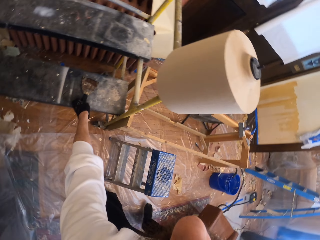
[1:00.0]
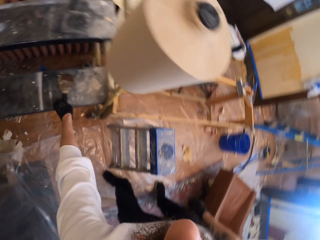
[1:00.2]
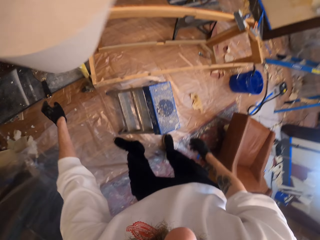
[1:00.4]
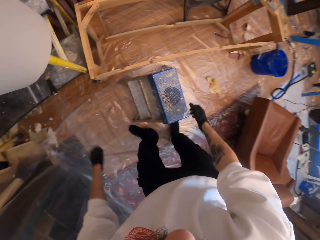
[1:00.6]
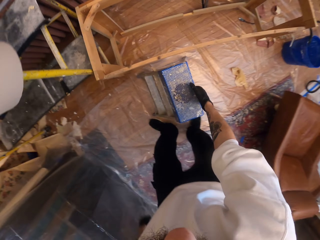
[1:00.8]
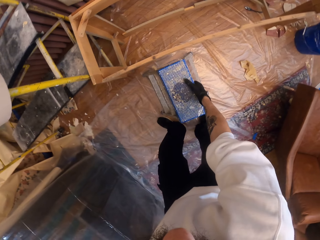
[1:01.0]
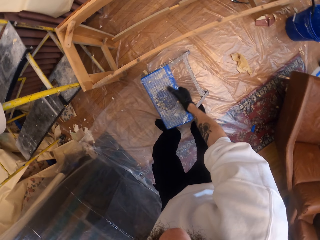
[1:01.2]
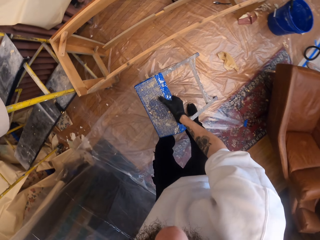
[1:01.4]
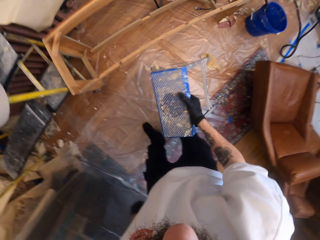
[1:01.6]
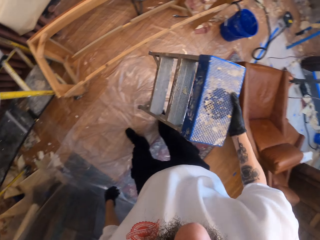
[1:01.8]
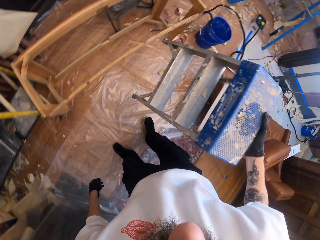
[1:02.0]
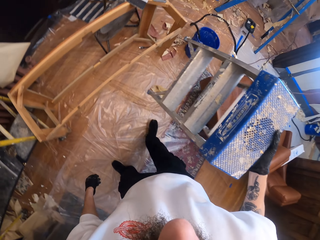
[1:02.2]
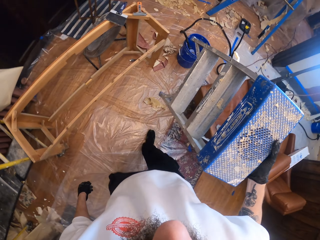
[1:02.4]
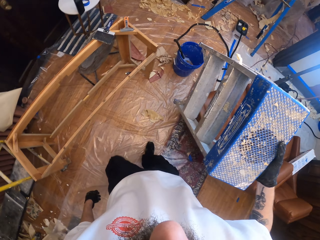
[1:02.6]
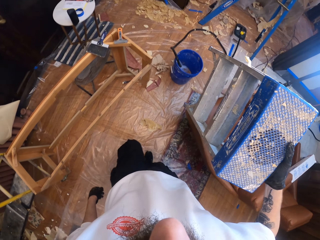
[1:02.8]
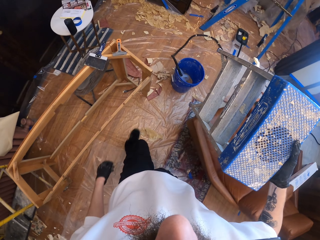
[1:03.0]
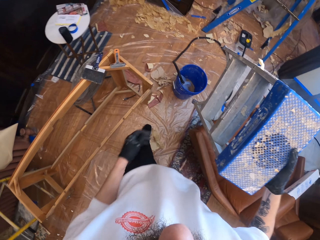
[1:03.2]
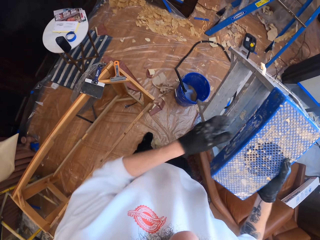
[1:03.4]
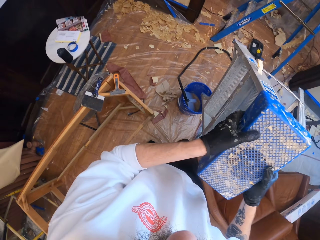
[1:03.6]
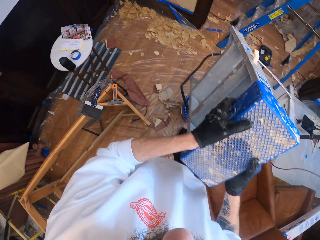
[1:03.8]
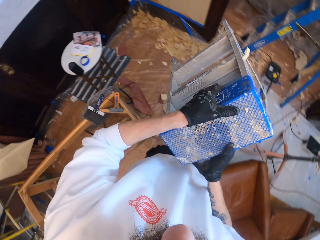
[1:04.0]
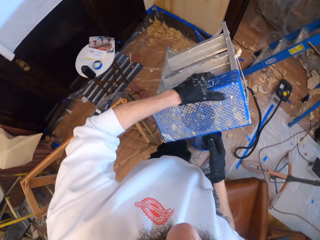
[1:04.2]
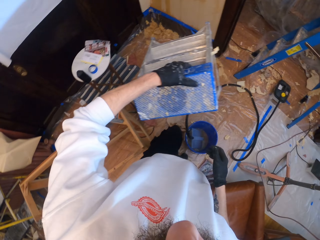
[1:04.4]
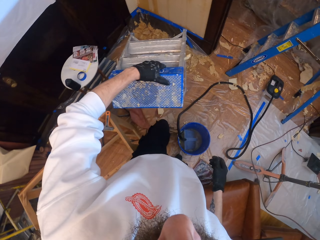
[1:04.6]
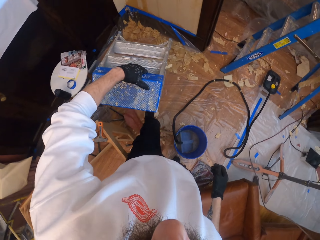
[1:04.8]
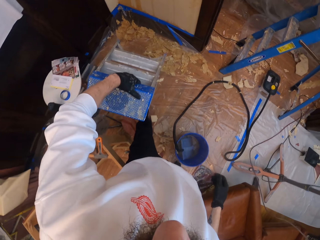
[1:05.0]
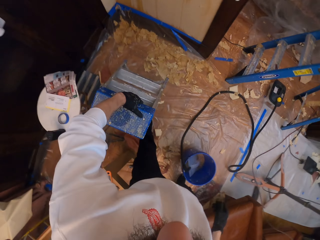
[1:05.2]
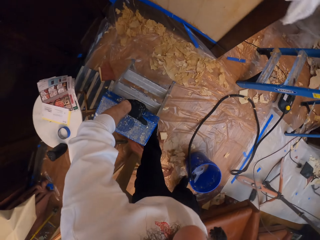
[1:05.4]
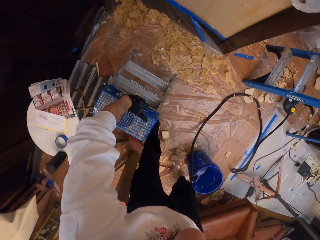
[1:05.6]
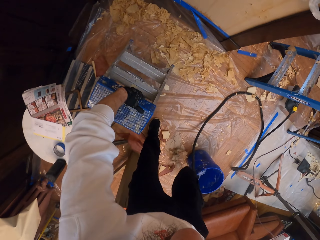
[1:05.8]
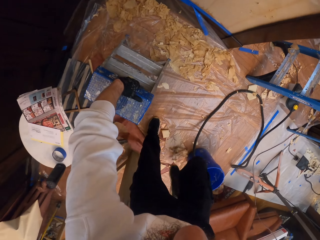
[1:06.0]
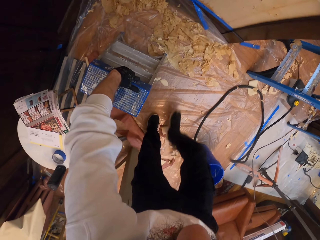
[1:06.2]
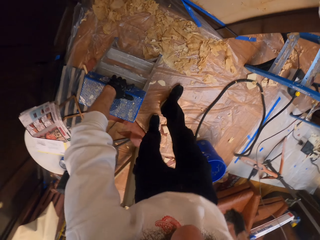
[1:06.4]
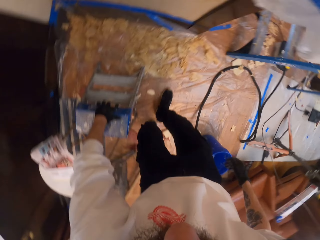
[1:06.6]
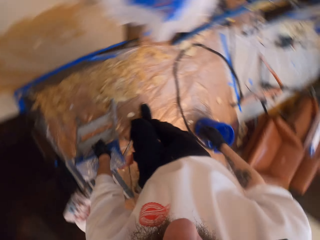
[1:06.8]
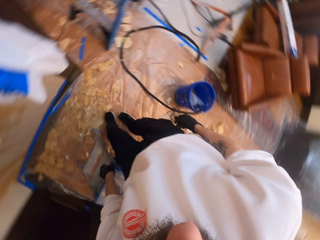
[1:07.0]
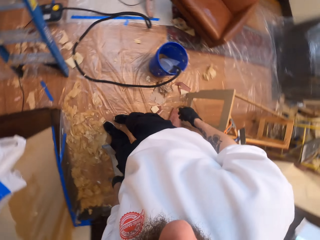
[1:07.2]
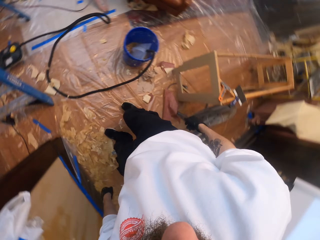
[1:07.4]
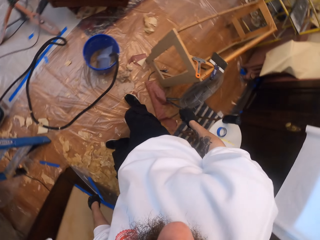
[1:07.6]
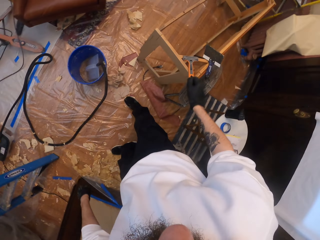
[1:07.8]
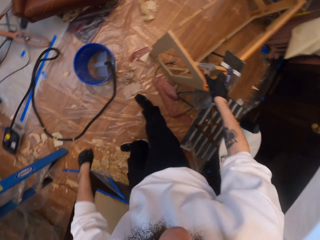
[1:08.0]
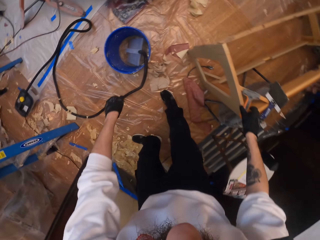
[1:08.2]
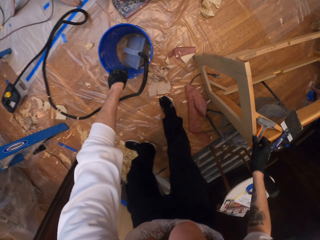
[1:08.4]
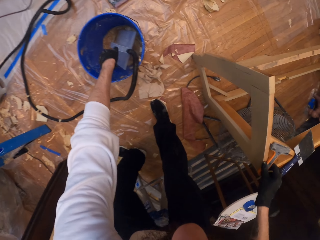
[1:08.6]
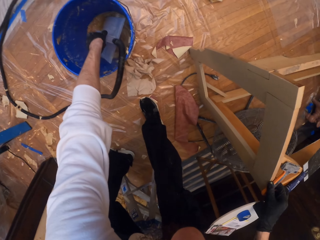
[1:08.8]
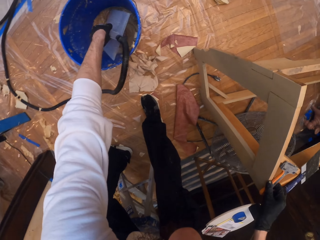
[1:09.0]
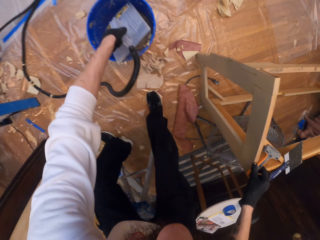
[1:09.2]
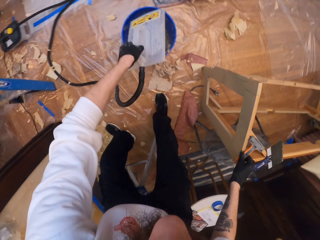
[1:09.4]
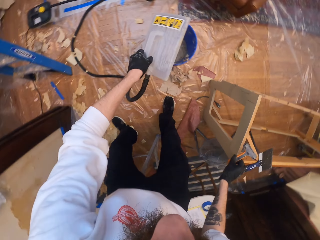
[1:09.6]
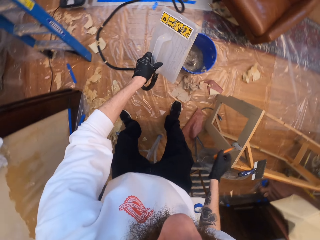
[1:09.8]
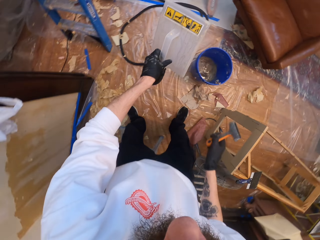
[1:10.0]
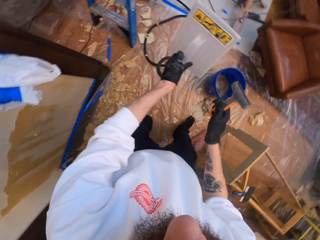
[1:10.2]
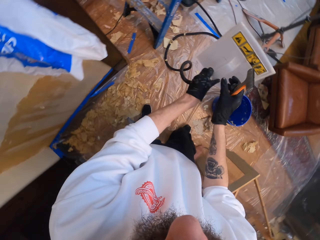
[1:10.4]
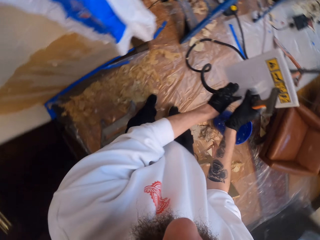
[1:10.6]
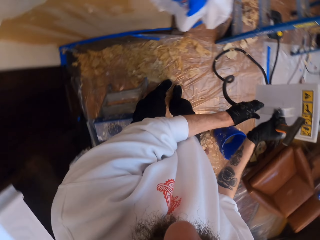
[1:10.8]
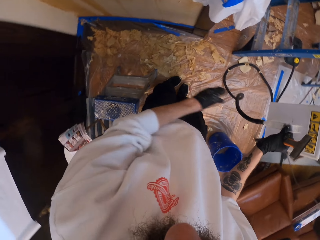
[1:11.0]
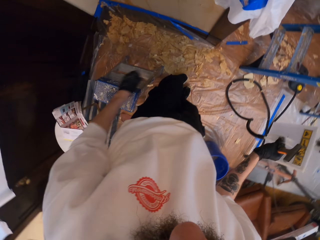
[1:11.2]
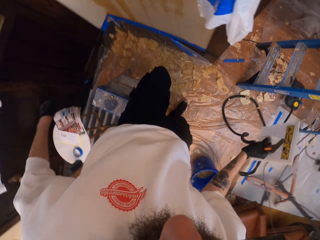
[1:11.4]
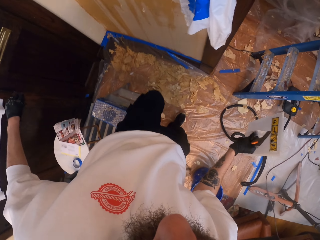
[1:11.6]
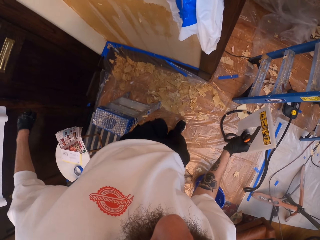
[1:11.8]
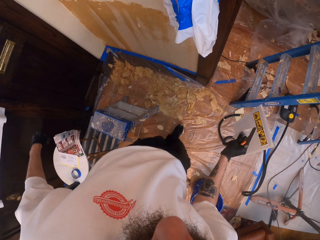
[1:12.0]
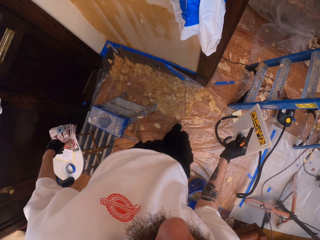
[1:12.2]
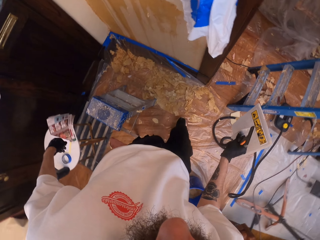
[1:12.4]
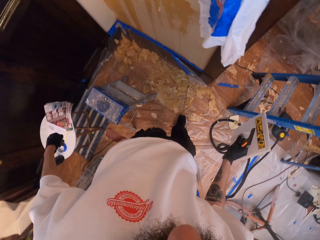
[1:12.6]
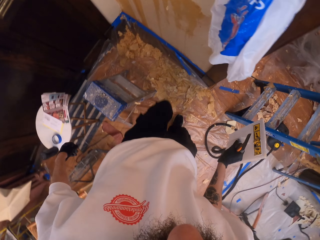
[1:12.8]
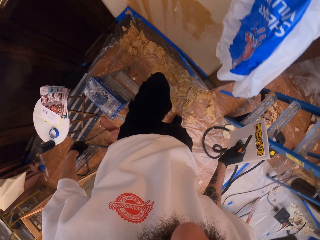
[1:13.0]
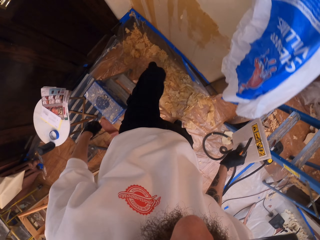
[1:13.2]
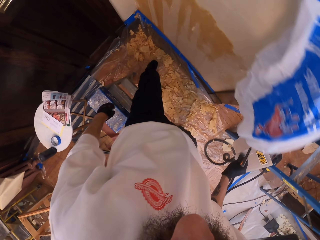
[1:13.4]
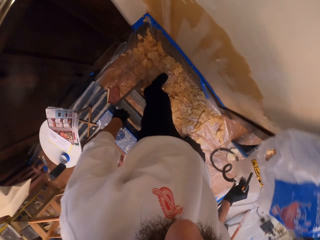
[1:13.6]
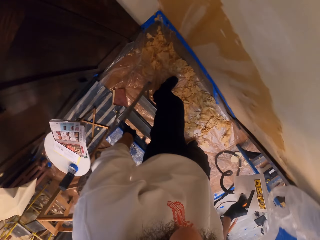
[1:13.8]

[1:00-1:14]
The camera wearer puts the hand scraper on the other side. He picks up the small ladder or stool. He carries the stool. He walks around the room. He puts the stool on the stool on the other side. He picks up the scraper. He picks up the wallpaper steamer. He transfers the wallpaper steamer to his right hand.

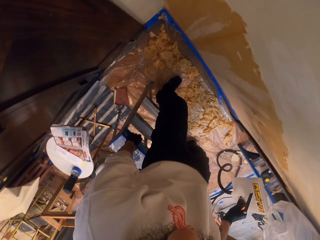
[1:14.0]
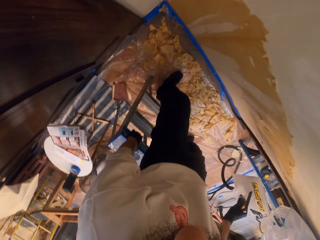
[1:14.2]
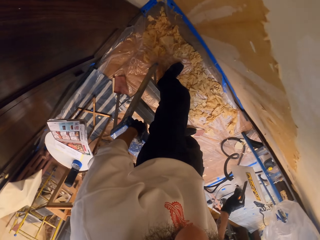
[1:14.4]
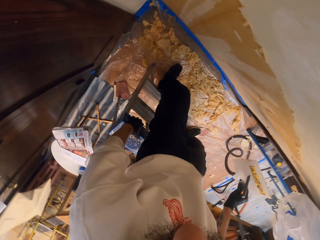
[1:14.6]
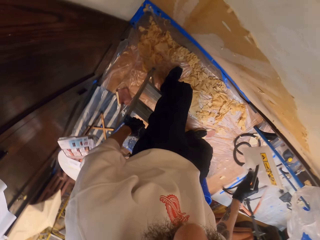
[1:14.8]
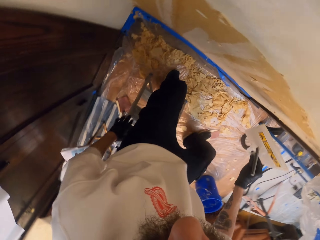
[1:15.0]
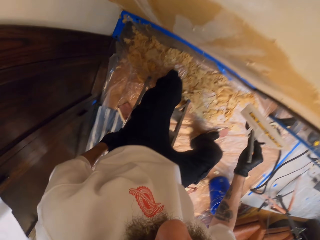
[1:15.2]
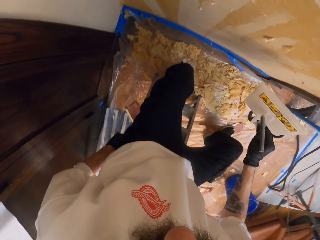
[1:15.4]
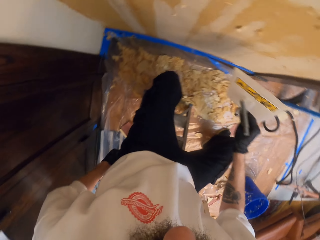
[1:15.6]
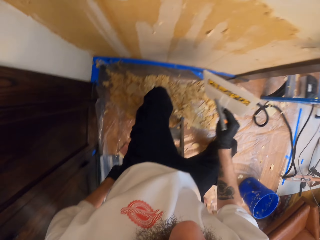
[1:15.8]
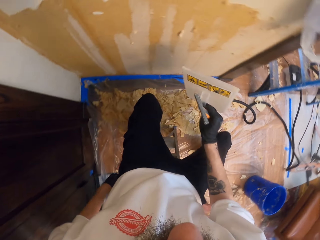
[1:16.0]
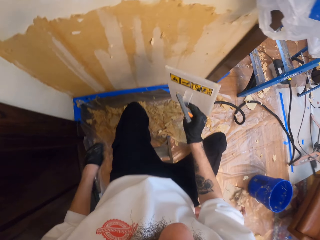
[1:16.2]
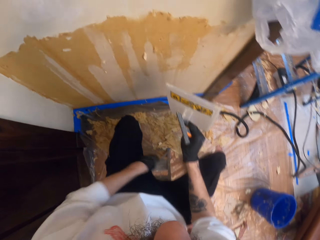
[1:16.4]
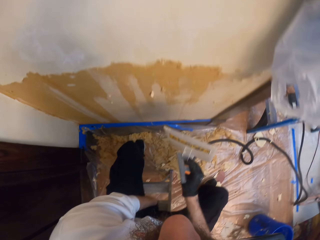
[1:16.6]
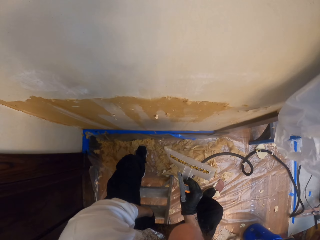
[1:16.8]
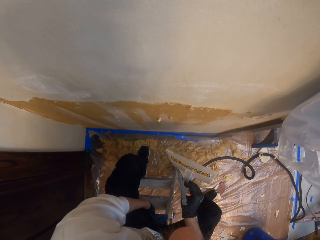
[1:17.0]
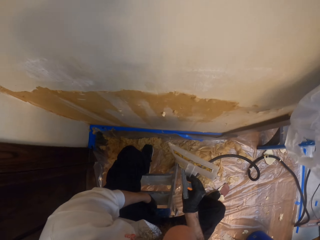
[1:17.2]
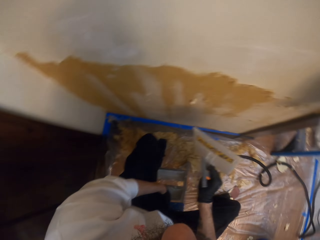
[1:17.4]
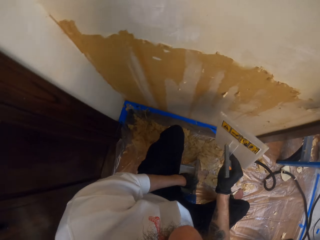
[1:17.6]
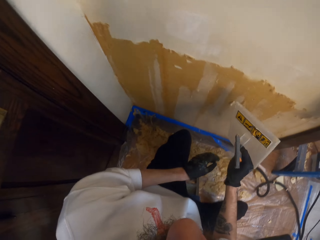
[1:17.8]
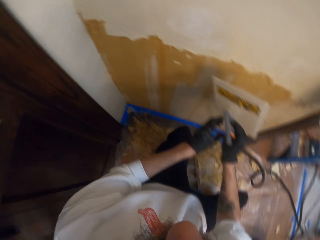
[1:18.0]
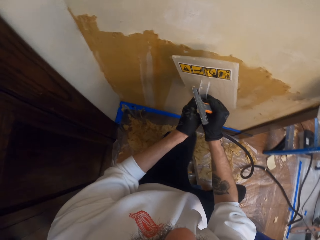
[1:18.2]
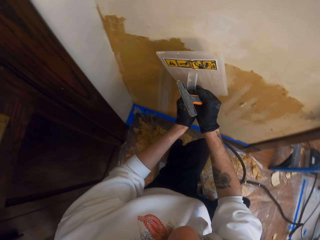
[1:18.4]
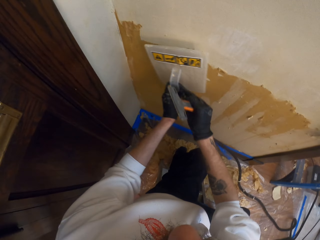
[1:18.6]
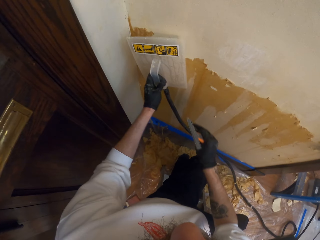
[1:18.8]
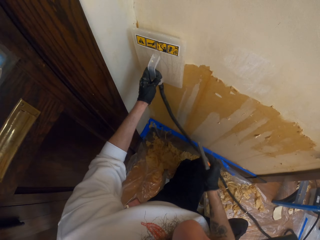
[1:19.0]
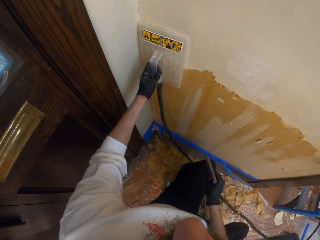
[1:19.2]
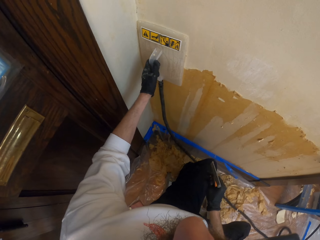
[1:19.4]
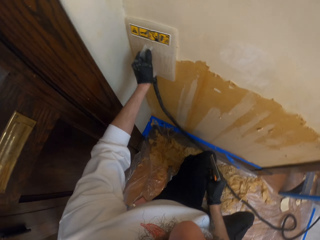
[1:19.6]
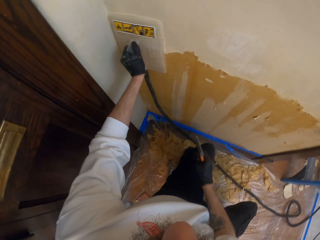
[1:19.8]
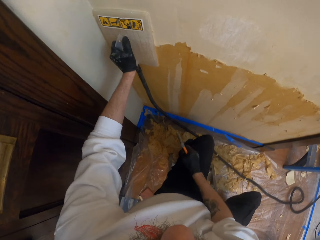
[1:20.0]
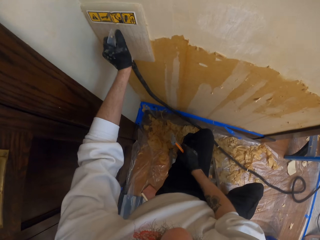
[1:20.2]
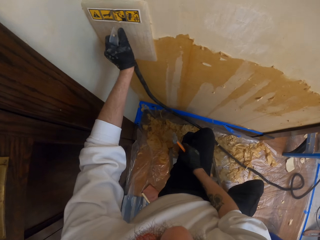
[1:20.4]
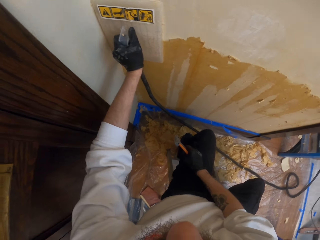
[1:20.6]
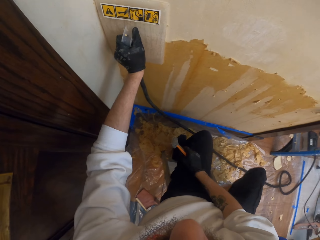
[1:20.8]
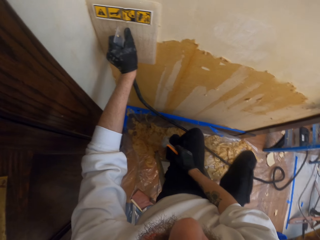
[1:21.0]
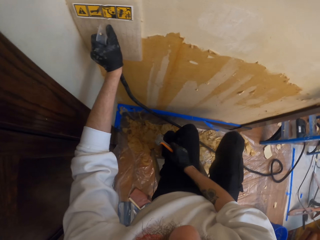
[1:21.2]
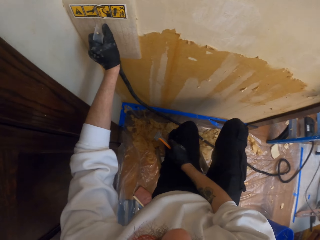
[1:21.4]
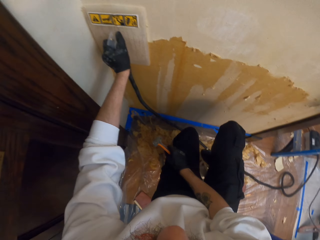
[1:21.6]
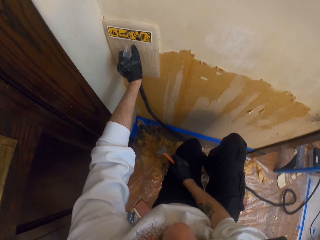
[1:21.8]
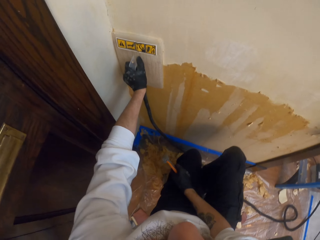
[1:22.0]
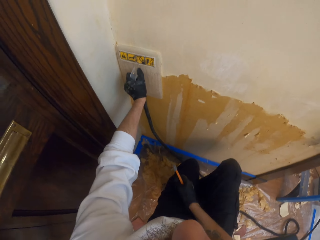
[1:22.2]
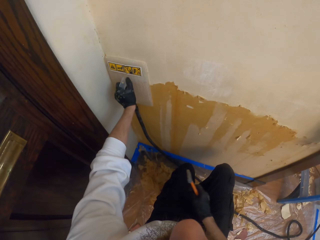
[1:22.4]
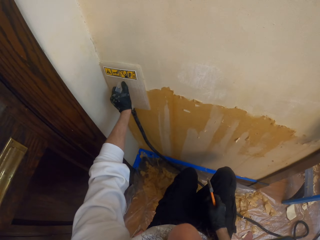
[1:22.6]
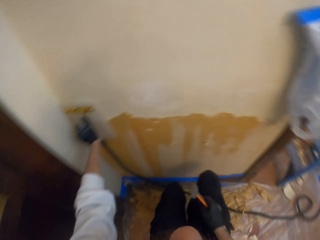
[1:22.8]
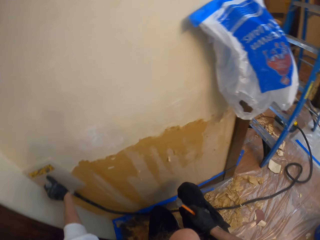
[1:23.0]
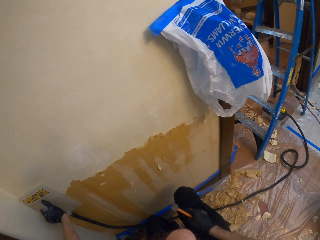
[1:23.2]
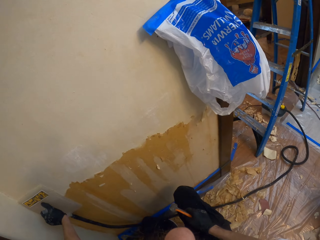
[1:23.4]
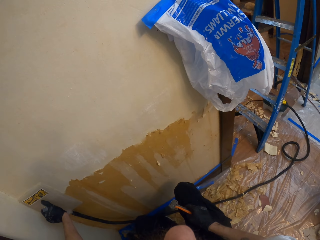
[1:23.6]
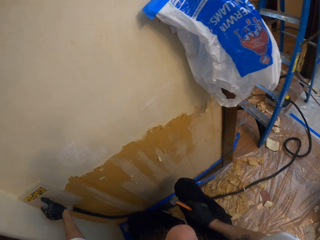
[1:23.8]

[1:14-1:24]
The camera wearer sits on the ladder. They pull the ladder forward. They put the wallpaper steamer against the wall.
